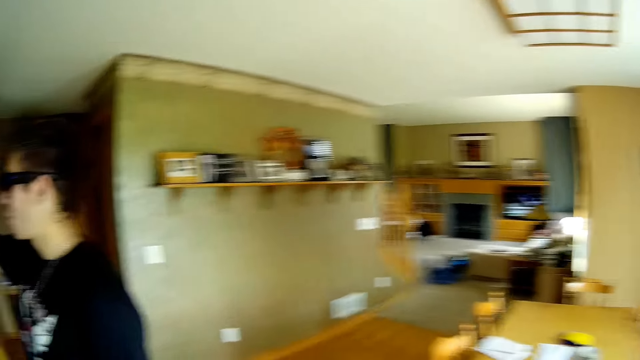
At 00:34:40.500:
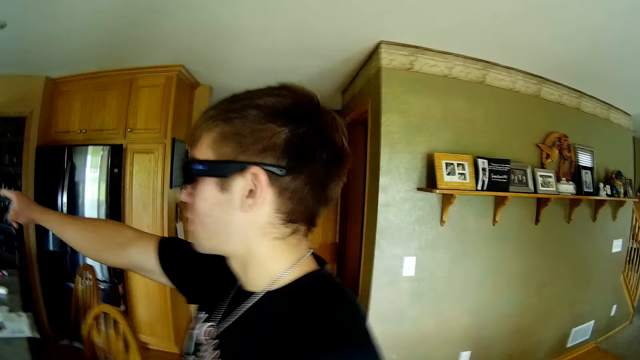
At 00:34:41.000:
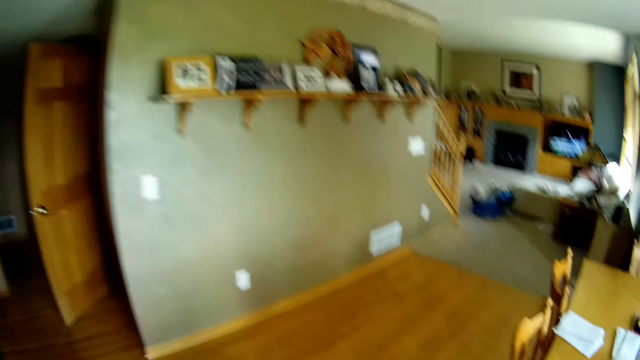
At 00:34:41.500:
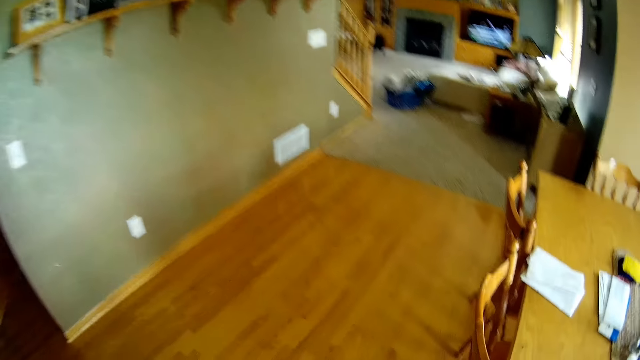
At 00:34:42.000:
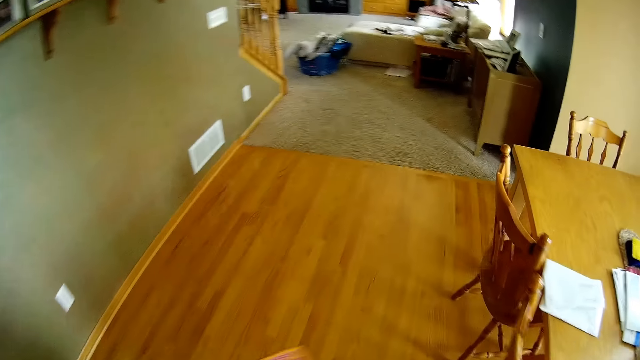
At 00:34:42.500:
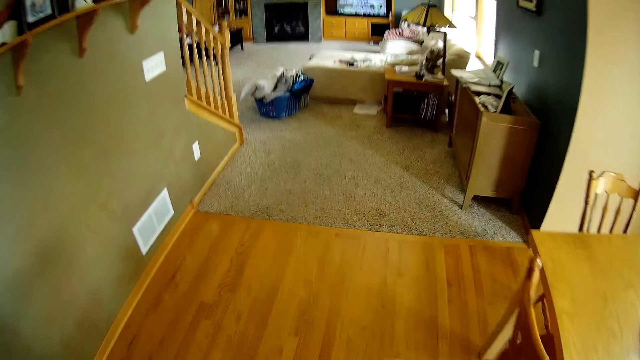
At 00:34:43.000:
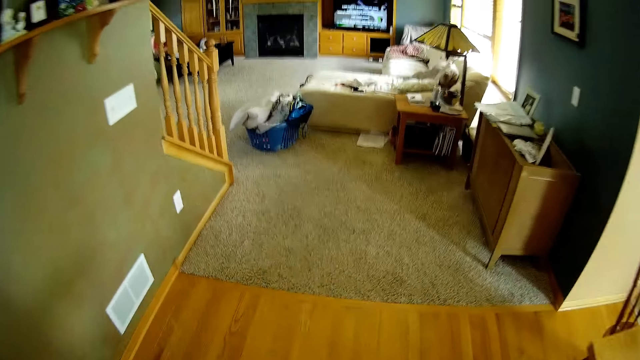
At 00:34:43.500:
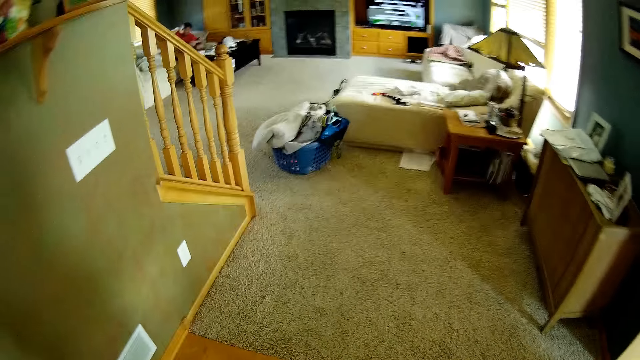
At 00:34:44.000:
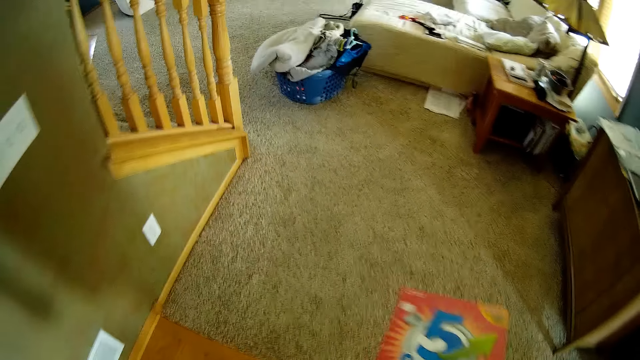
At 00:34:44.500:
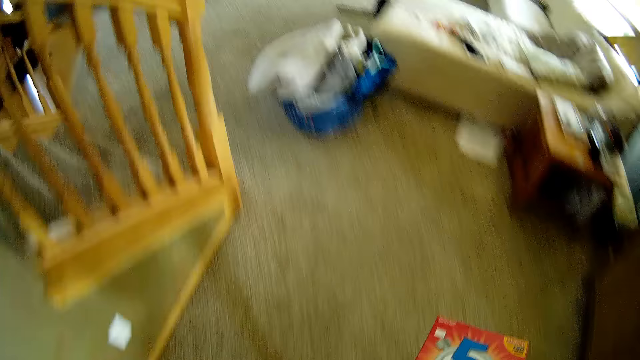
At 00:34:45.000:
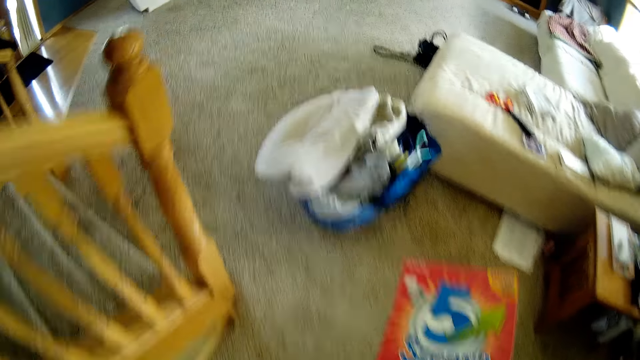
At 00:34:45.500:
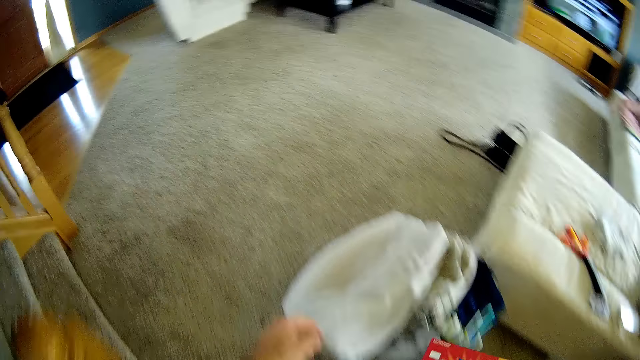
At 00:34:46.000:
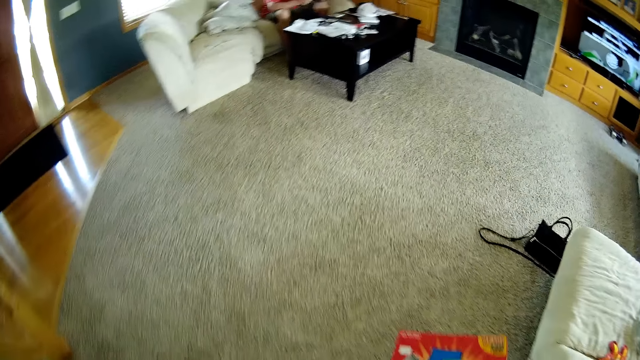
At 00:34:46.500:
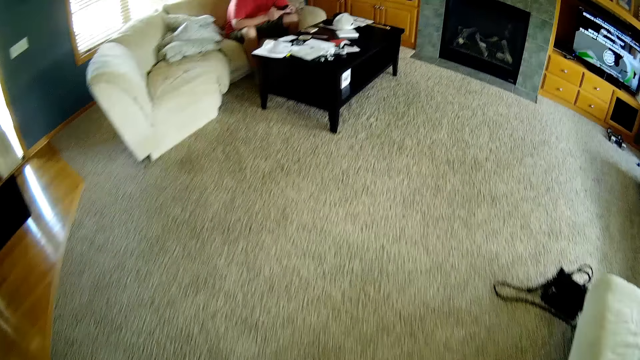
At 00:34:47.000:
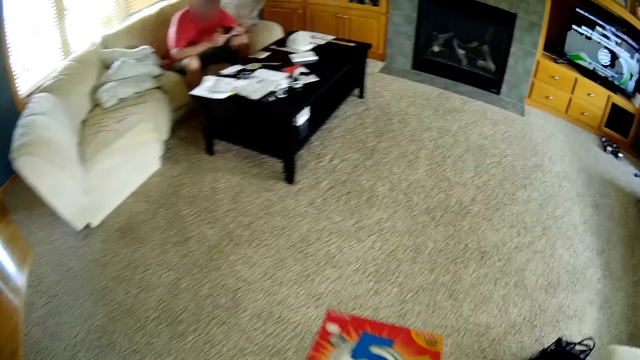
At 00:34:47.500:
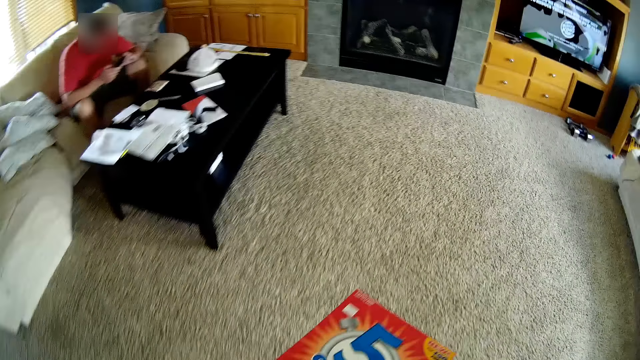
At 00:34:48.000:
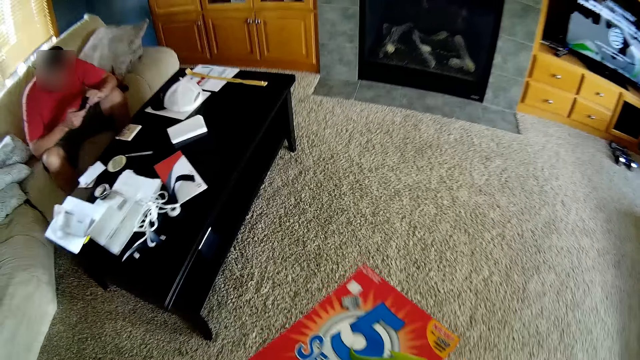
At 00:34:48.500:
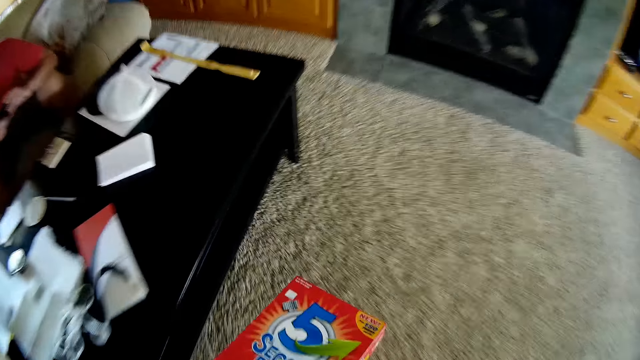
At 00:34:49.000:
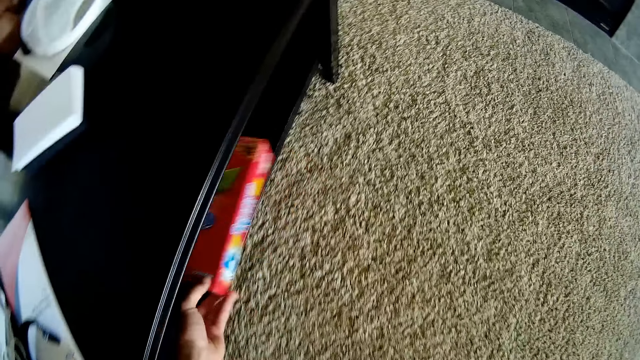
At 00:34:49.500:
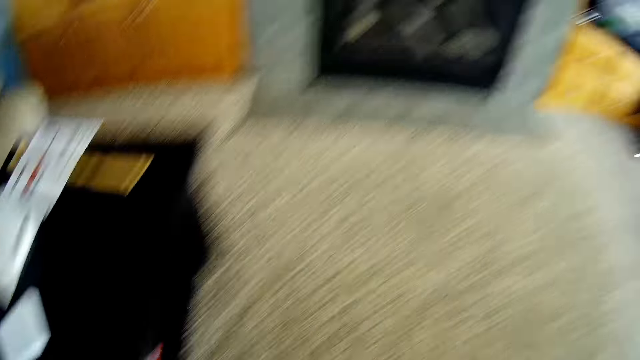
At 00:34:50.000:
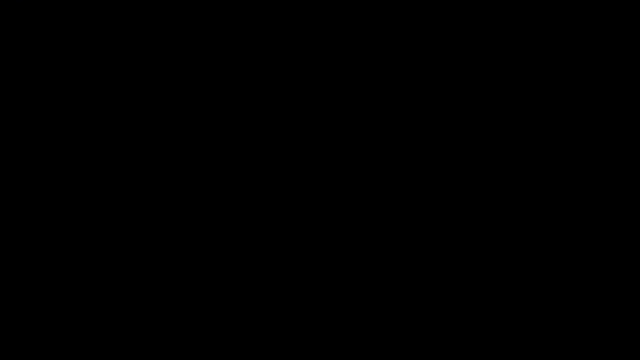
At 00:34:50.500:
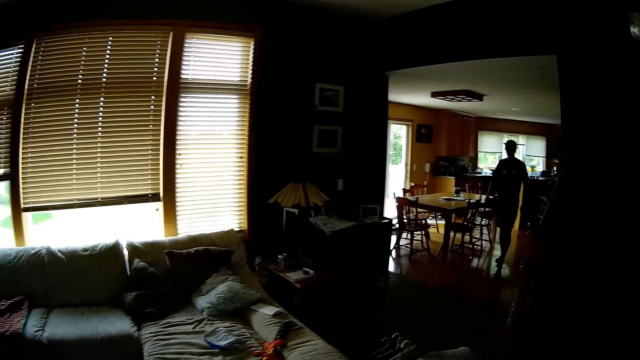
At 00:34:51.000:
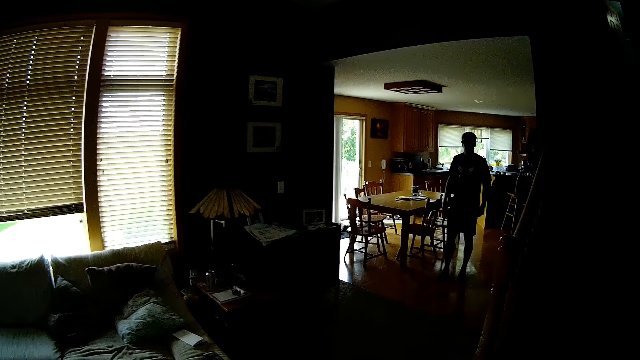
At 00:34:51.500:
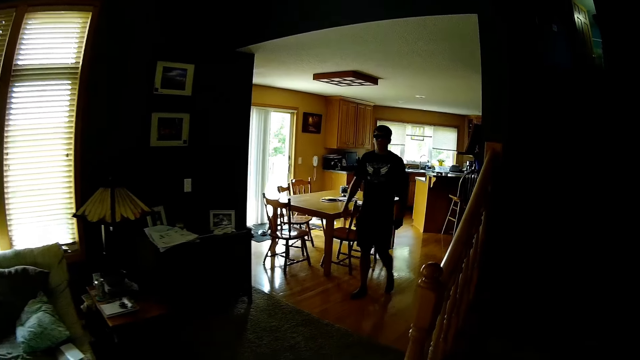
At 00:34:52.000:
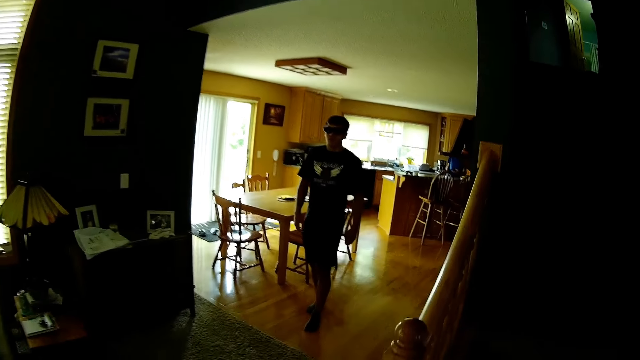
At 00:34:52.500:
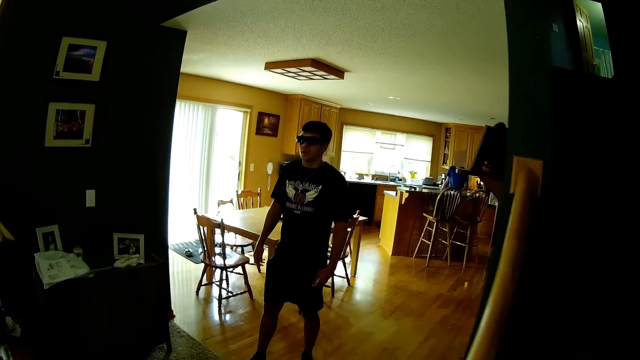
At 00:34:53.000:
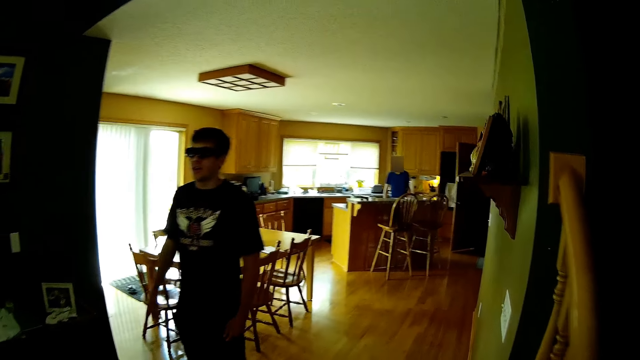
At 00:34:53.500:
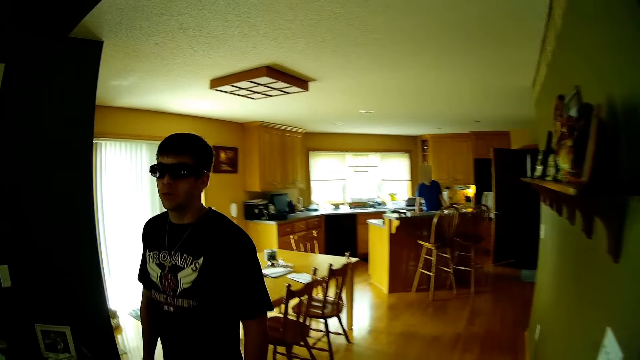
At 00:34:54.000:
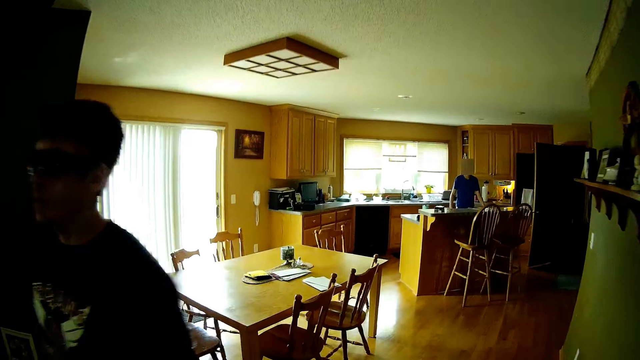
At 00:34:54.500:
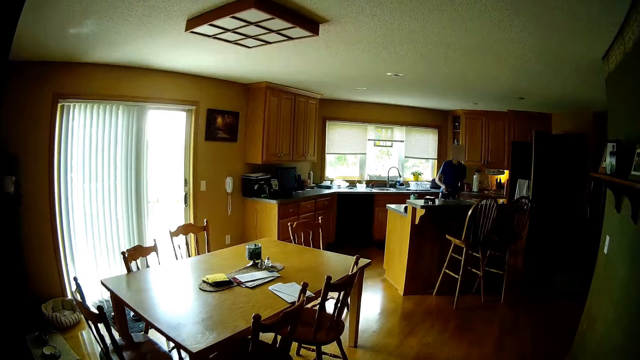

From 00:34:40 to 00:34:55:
A man points at kitchen cardboards. The camera wearer walks around a kitchen room. He holds a 5 second rule box in his right hand. He places the 5 second rule game on a table with the right hand. He turns around the kitchen room. He walks around. The man walks around the kitchen room.

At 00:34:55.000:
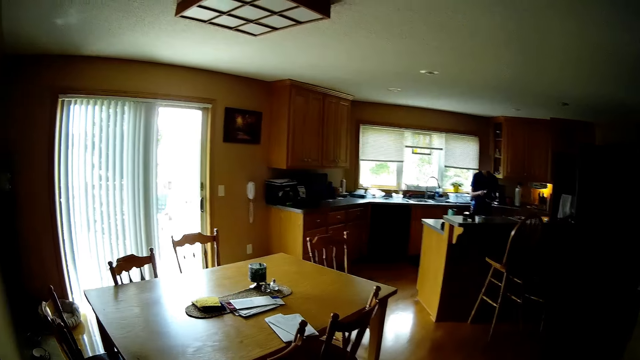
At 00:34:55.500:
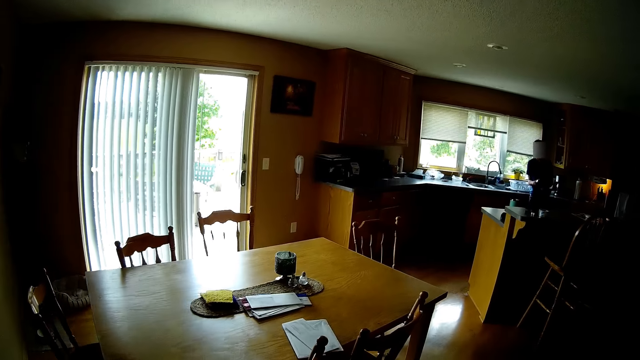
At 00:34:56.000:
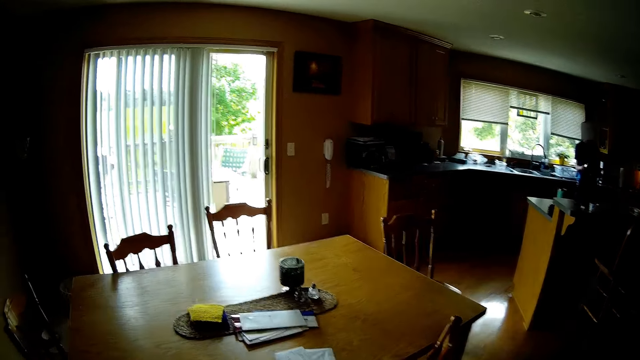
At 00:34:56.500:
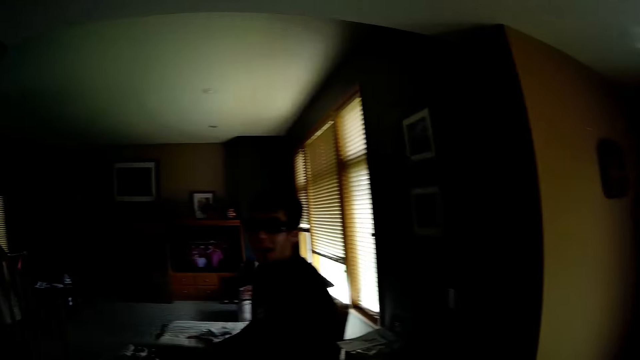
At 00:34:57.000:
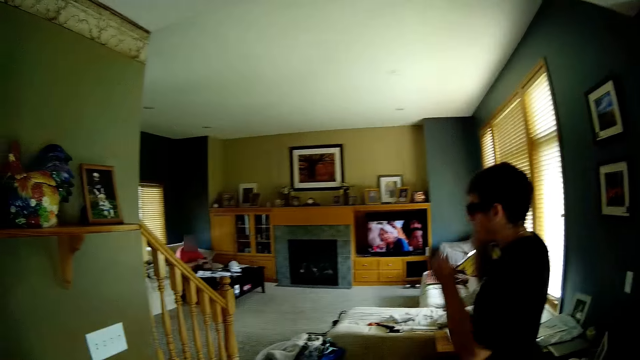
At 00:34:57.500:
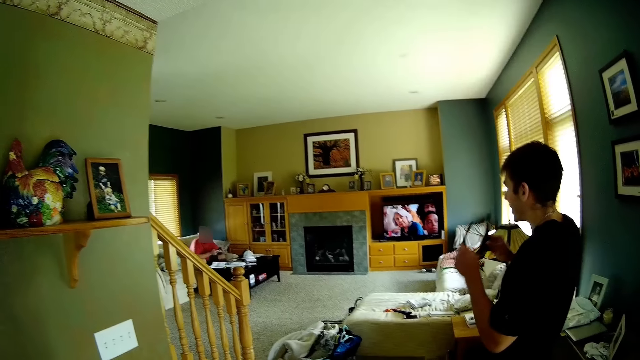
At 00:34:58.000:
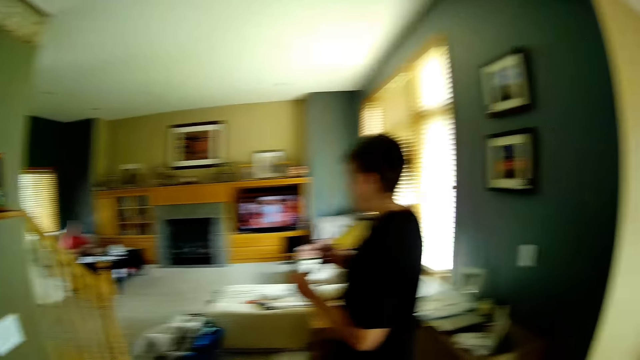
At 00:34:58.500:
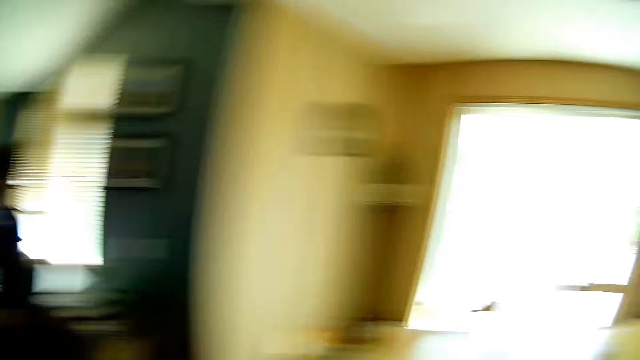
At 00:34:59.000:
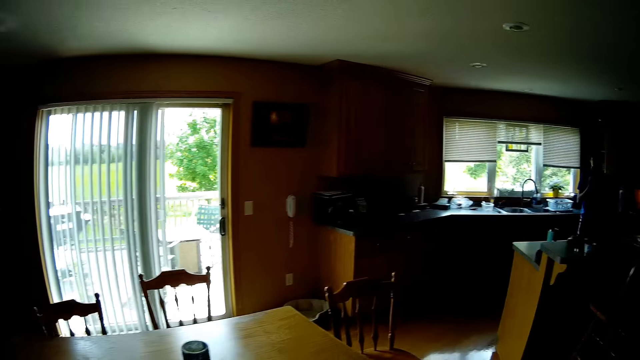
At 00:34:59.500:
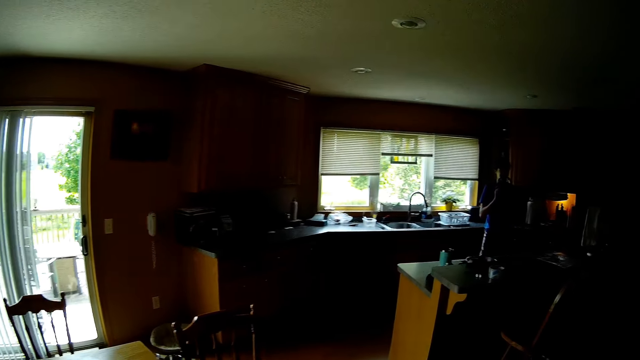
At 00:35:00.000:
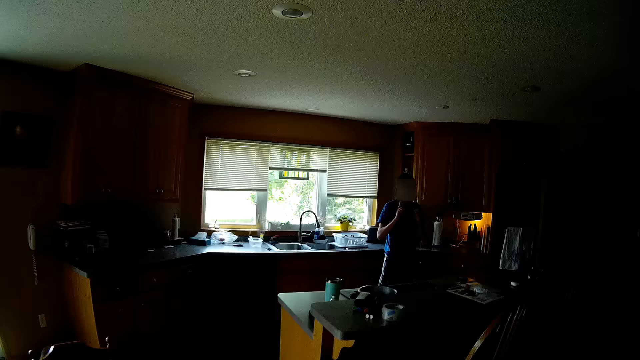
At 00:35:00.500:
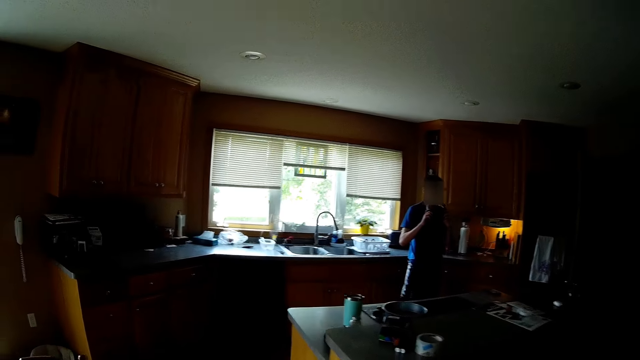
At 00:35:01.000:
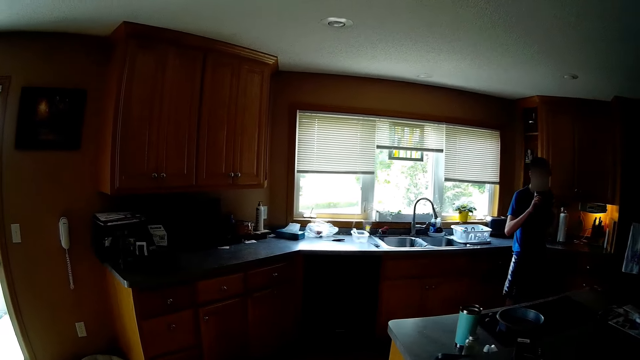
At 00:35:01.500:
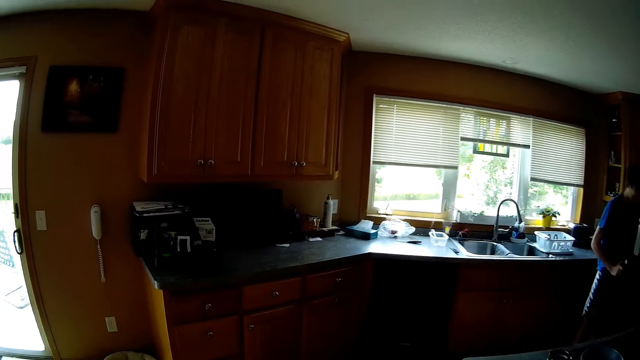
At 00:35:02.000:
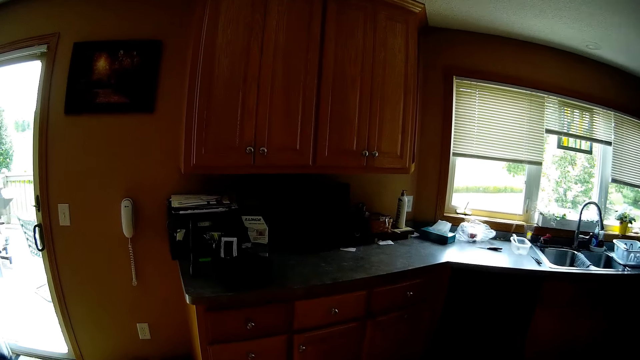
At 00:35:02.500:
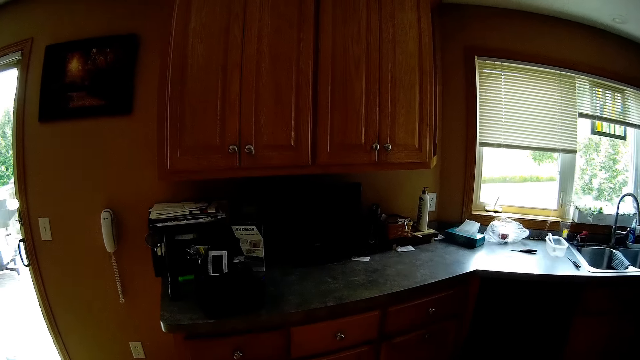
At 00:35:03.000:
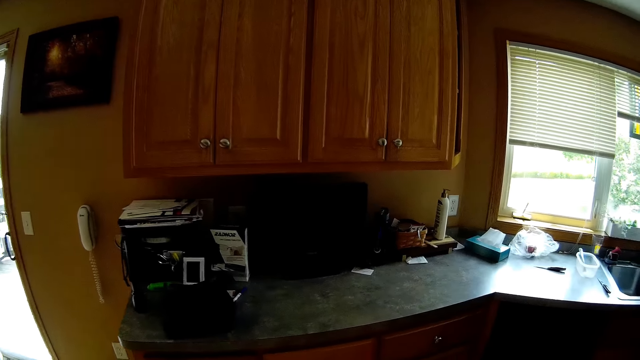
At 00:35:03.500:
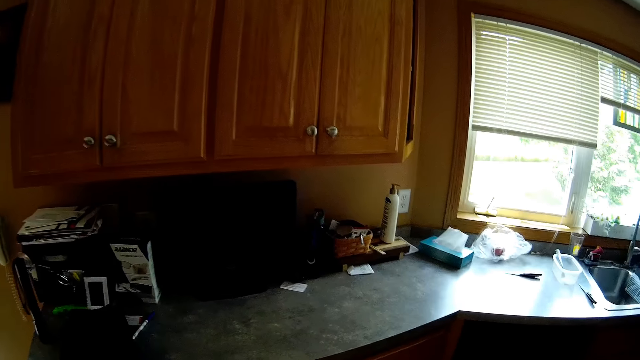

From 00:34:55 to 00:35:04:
The camera wearer turns around the kitchen room. A man removes his sunglasses. The camera wearer turns around the kitchen room. They walk around the kitchen room.
